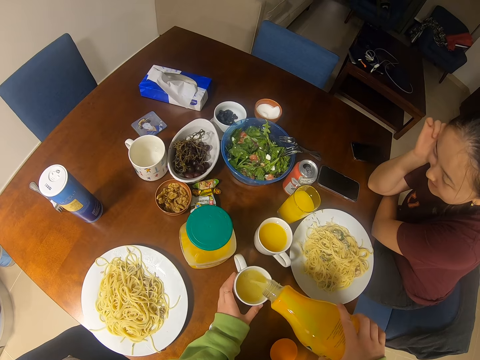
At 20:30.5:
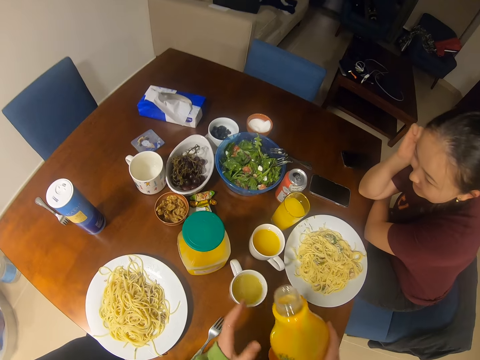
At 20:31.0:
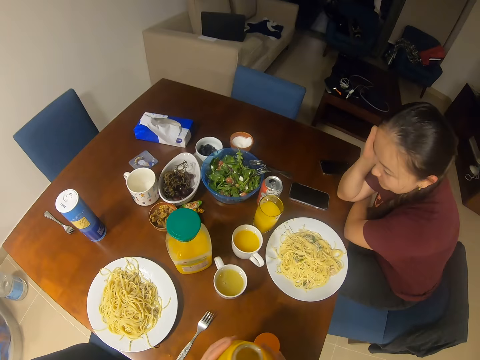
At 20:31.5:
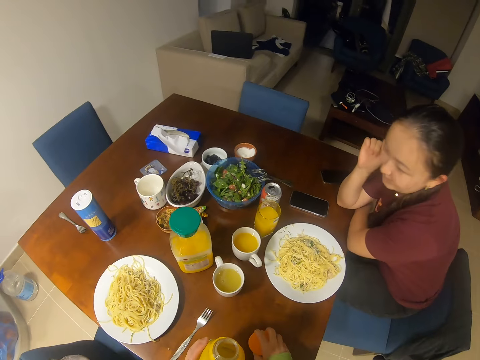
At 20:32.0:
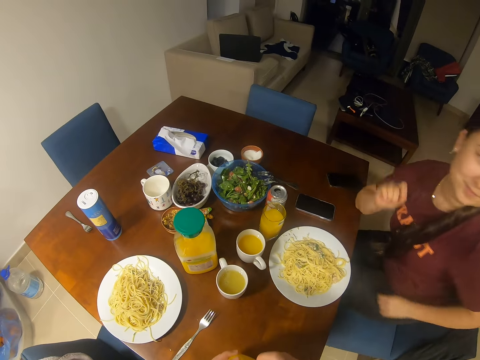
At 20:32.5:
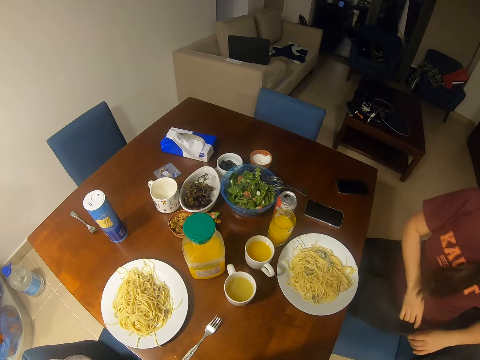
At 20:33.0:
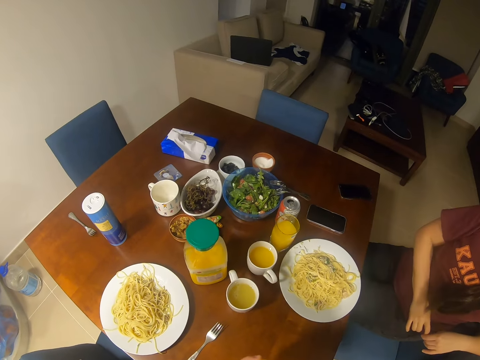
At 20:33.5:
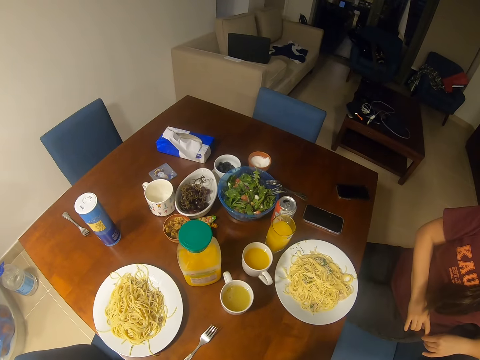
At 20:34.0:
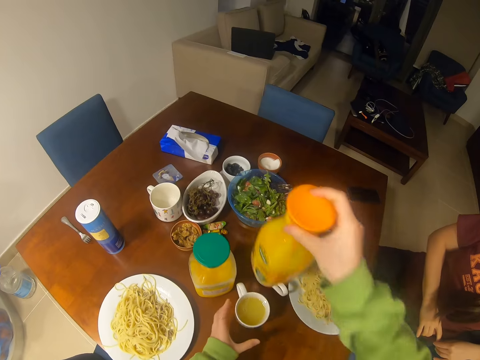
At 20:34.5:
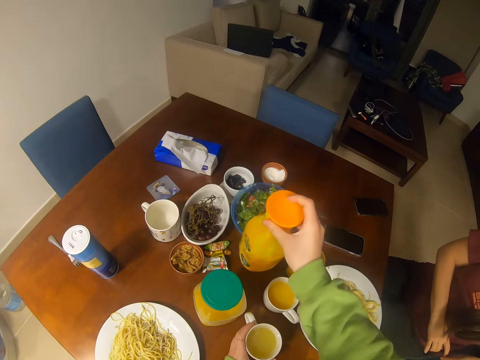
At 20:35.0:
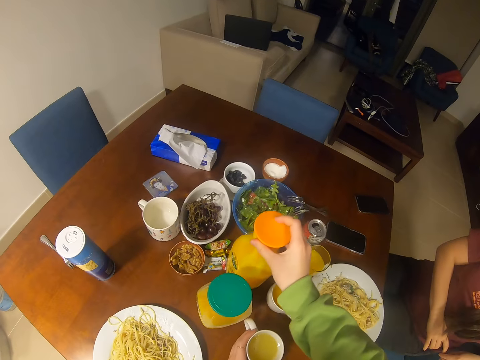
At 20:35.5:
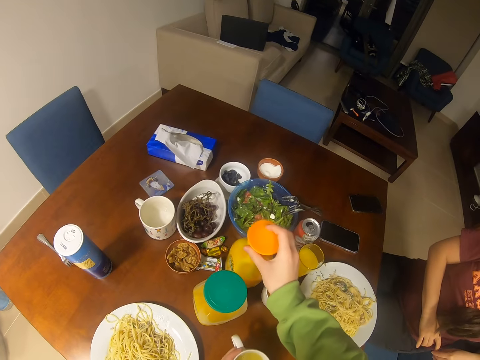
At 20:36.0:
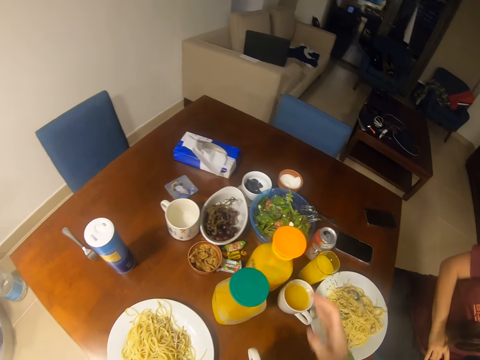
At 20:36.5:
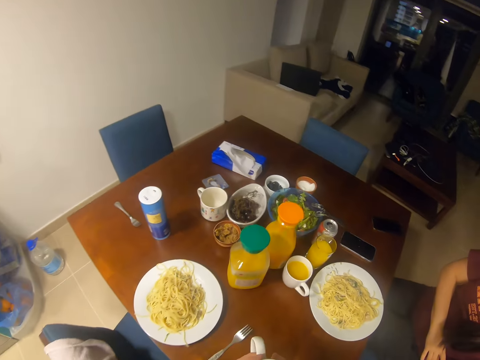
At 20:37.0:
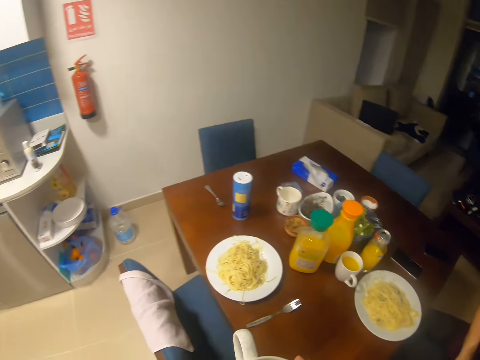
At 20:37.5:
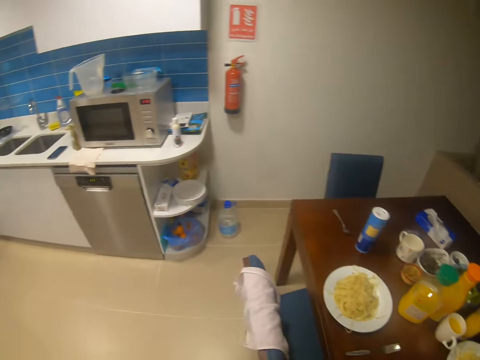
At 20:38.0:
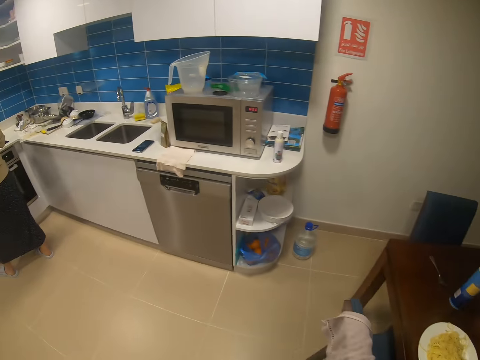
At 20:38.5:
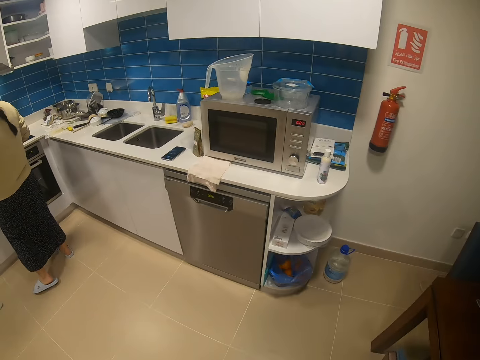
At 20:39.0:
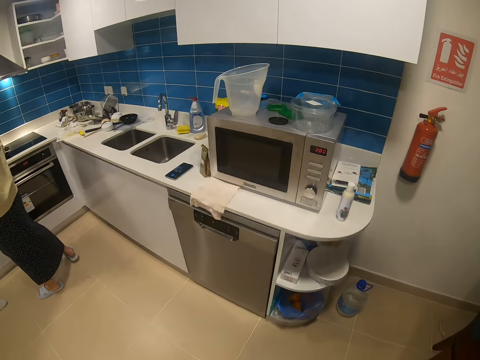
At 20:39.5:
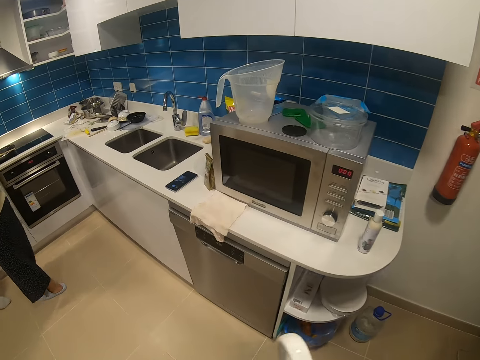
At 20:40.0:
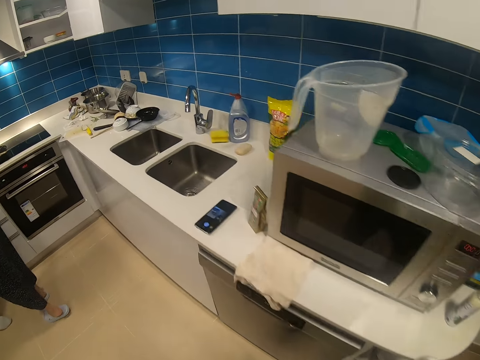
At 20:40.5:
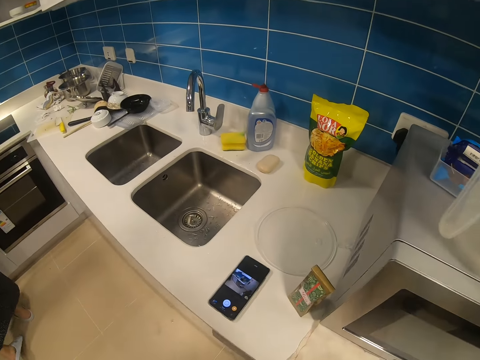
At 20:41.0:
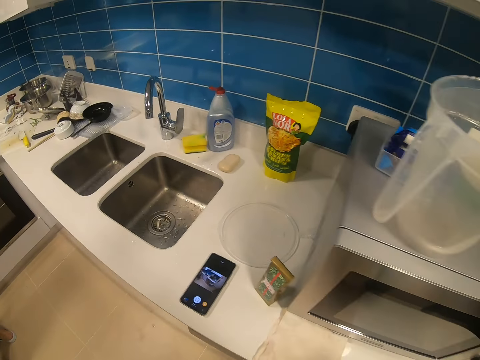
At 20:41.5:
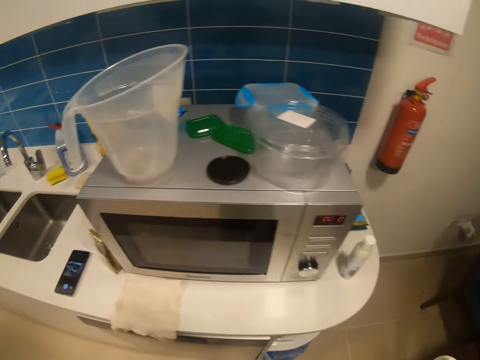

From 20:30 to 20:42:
The camera wearer picks up a lid. They close the juice bottle lid. They put the bottle on the table. They walk in the house.

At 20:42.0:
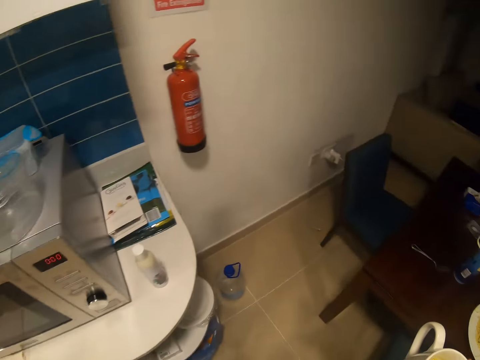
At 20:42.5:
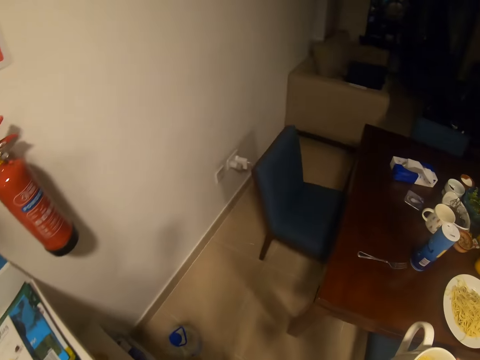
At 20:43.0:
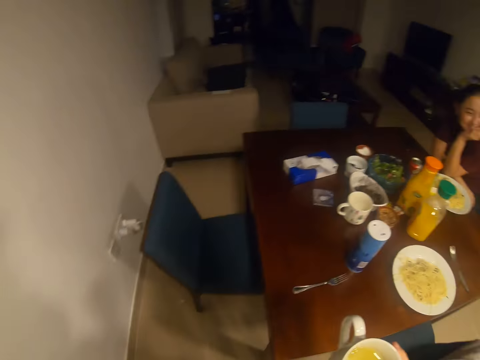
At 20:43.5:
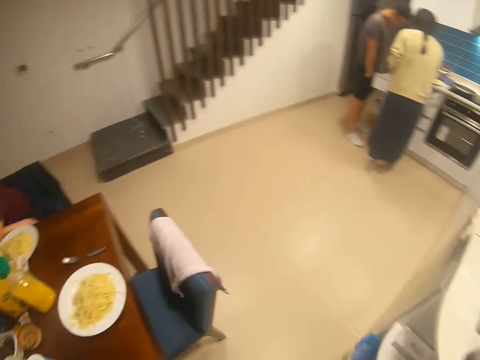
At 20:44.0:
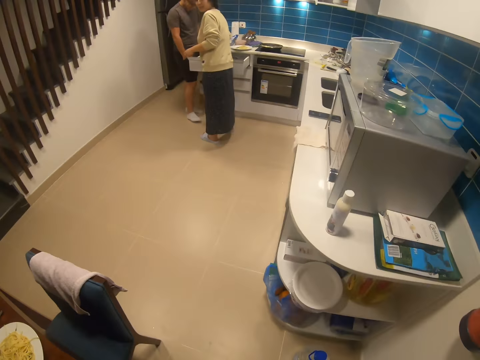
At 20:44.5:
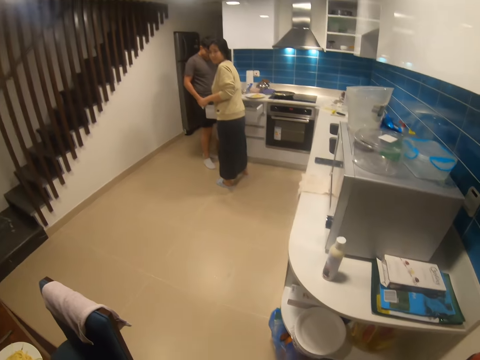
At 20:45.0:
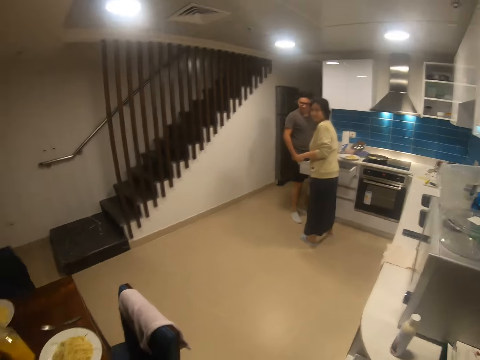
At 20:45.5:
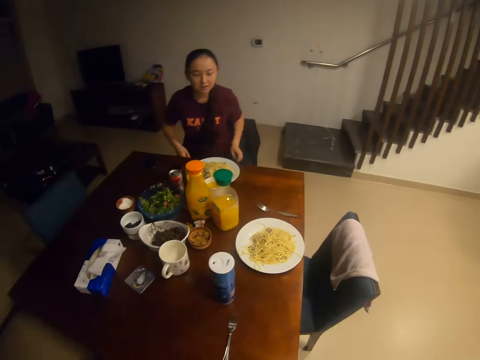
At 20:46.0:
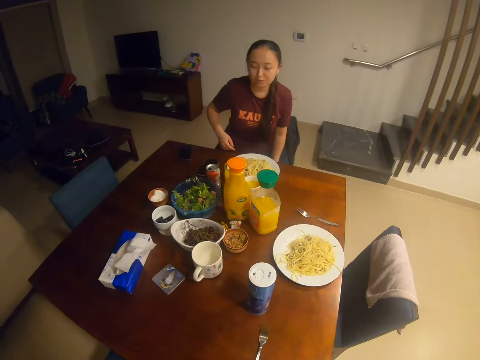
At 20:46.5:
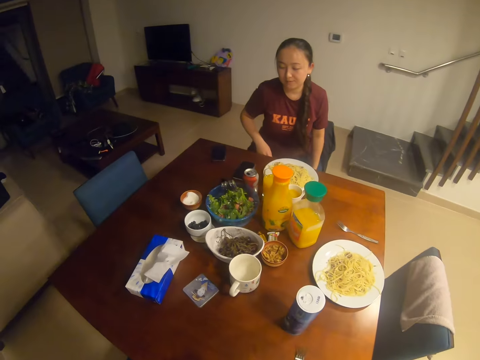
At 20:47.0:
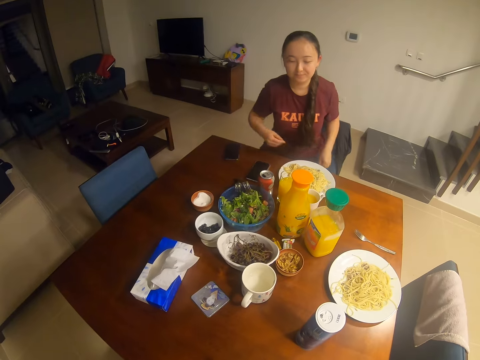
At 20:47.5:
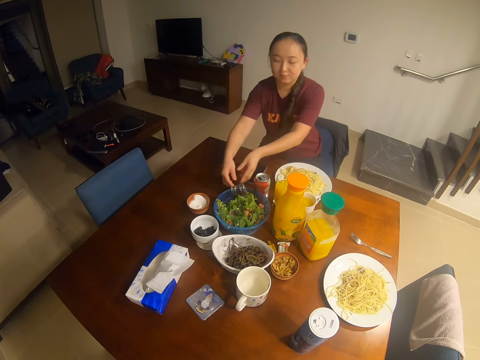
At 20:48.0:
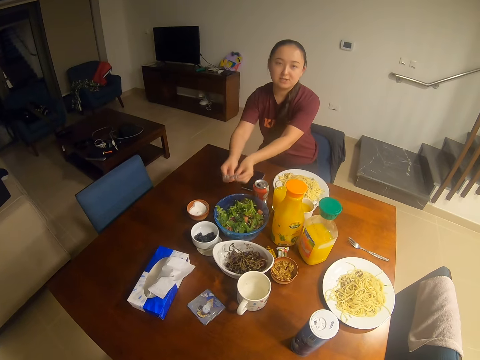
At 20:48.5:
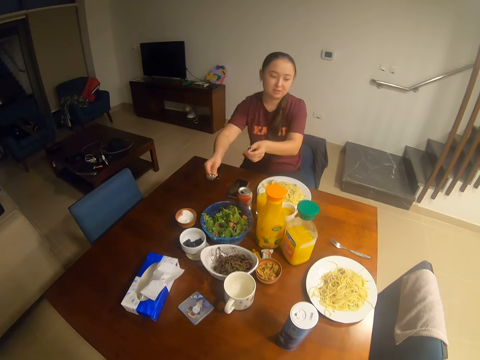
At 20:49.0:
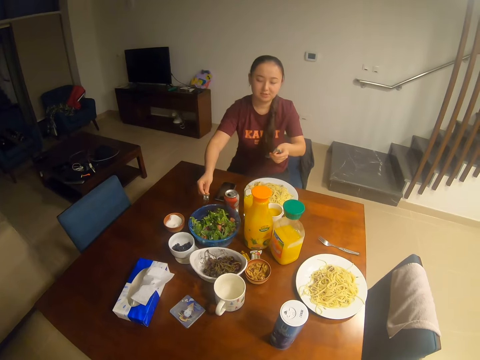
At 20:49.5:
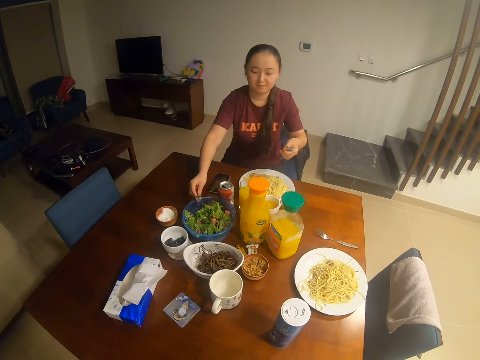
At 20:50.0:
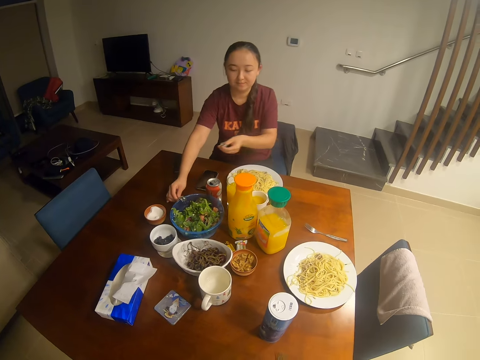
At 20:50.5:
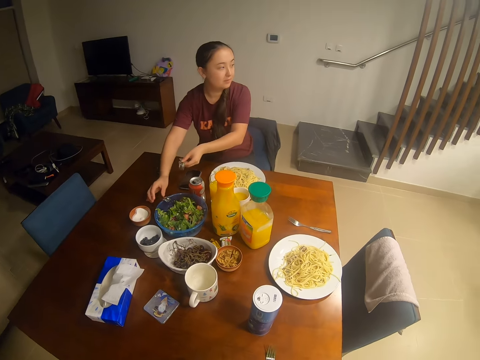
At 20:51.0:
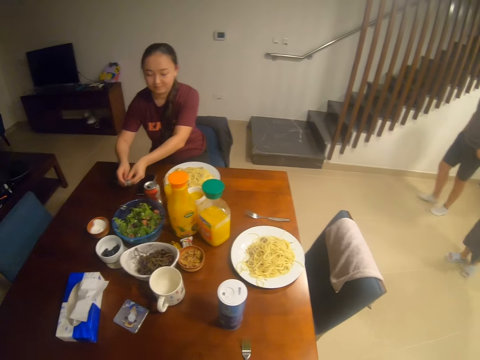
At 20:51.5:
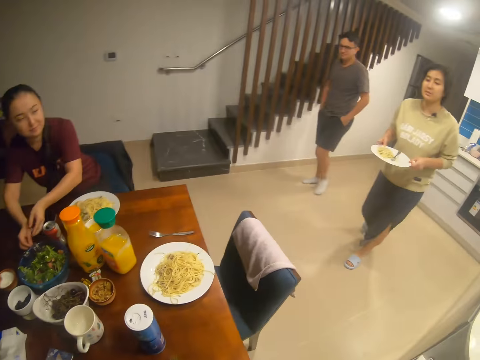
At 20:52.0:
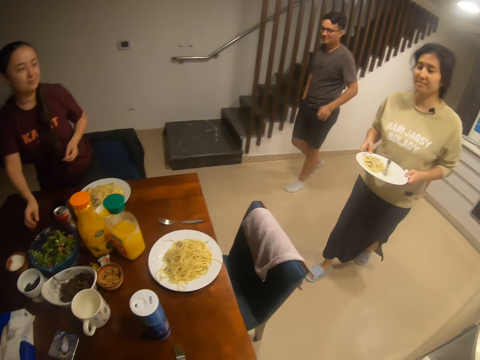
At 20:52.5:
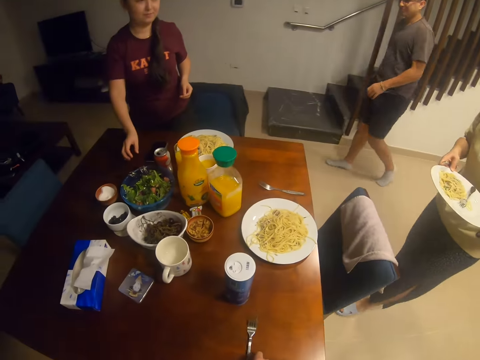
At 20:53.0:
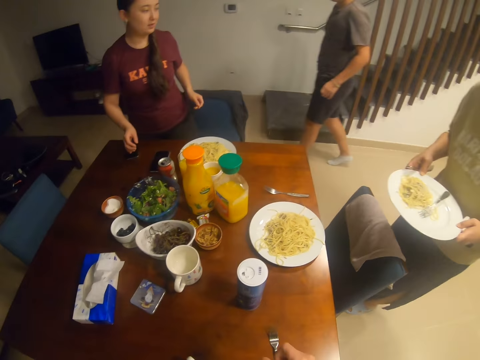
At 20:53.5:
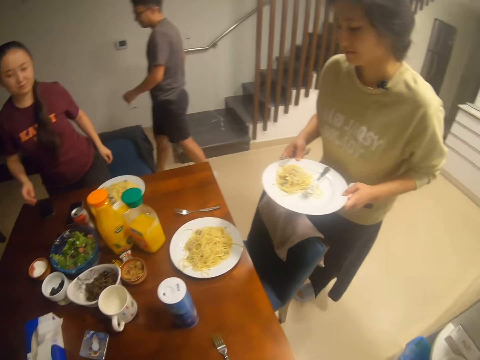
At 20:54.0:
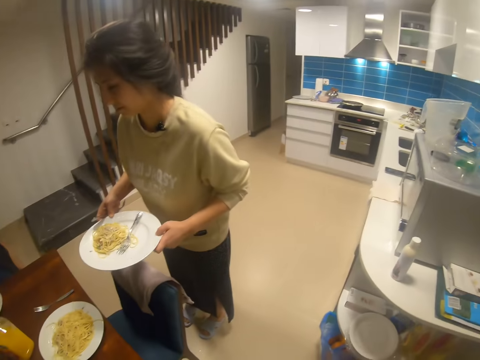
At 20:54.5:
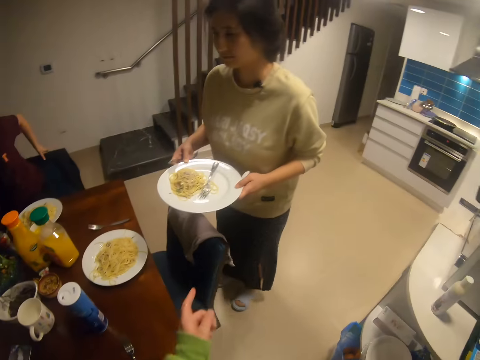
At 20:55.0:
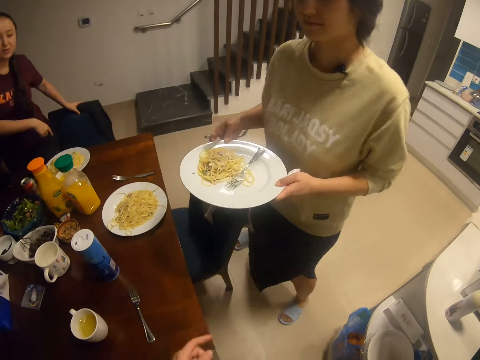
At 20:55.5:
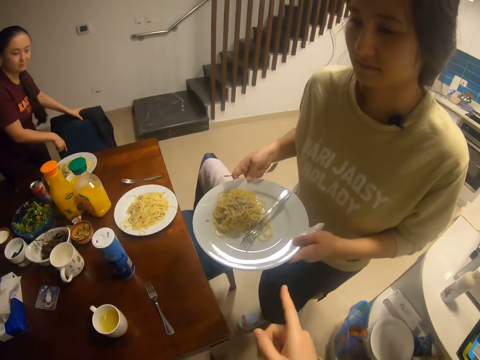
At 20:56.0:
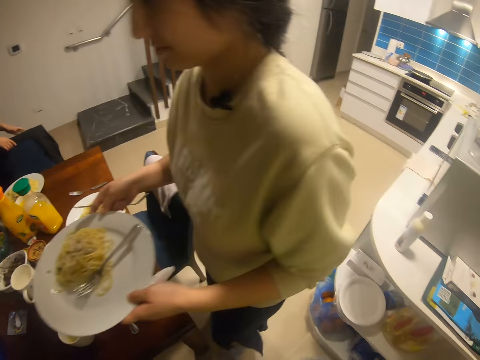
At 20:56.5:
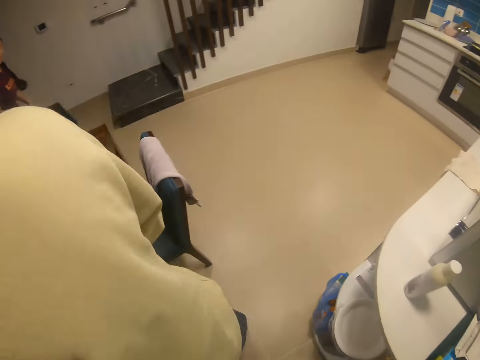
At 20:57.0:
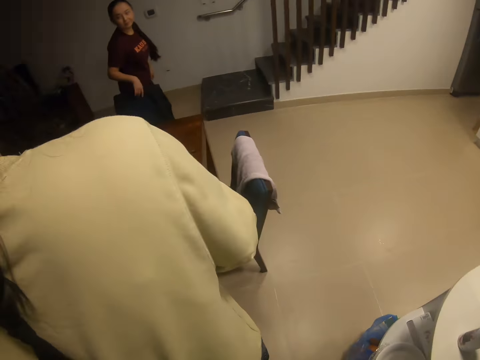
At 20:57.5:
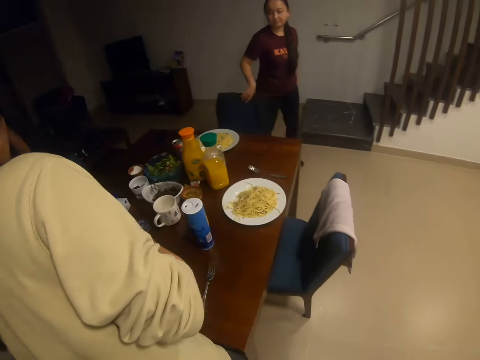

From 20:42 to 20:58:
A woman leans on the table. The woman converses with another woman and the camera wearer. The other woman sits at the table and picks up forks. The first woman holds plates. A man walks in the house.
